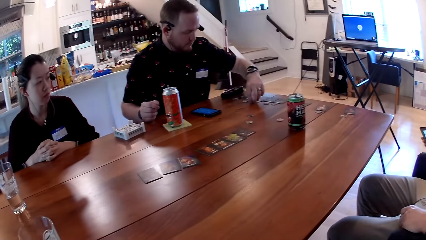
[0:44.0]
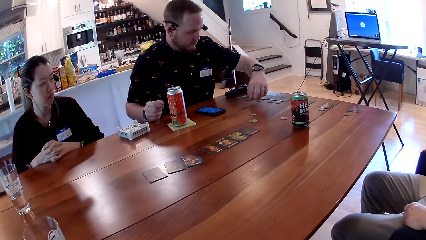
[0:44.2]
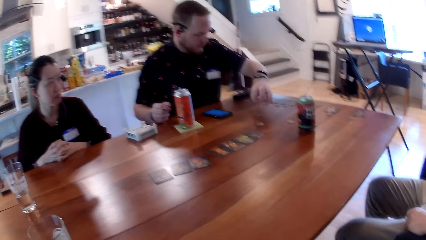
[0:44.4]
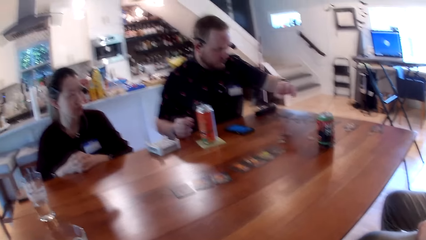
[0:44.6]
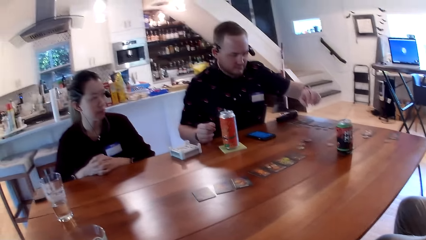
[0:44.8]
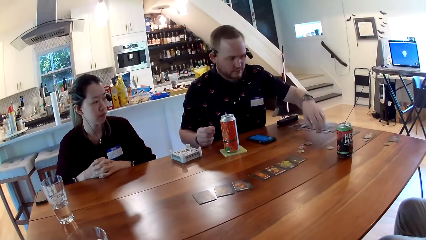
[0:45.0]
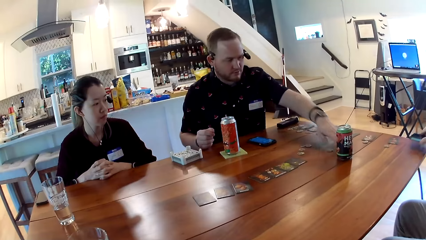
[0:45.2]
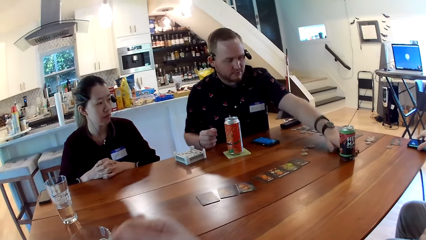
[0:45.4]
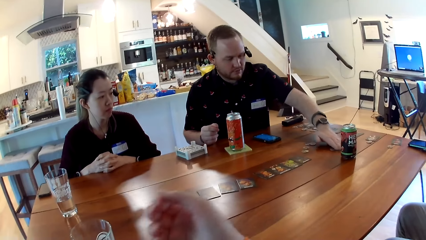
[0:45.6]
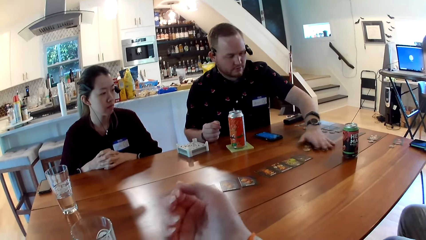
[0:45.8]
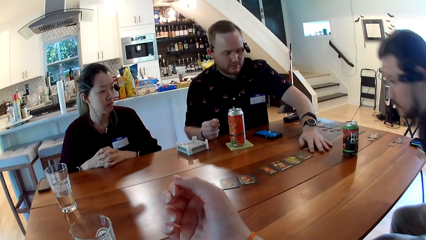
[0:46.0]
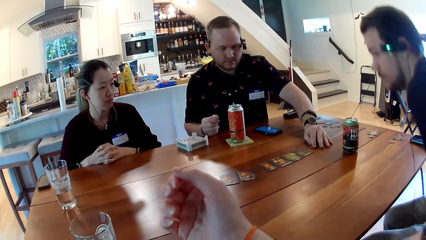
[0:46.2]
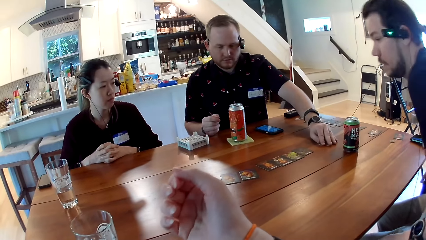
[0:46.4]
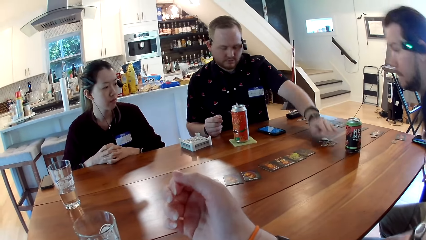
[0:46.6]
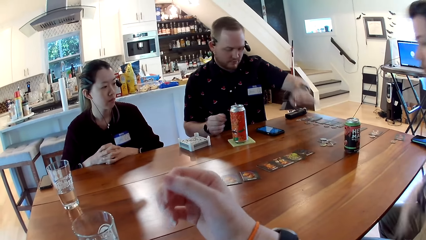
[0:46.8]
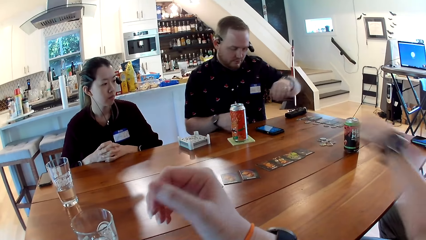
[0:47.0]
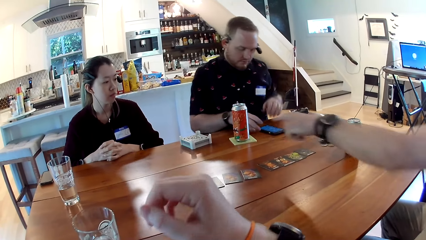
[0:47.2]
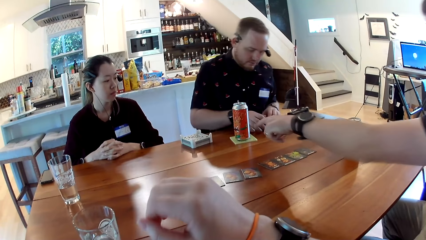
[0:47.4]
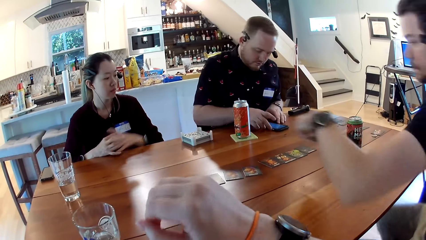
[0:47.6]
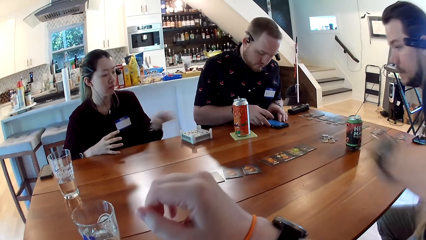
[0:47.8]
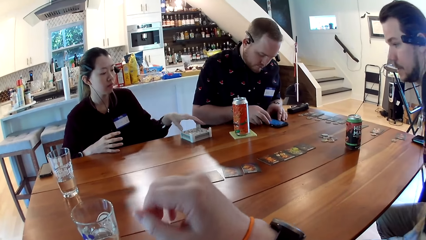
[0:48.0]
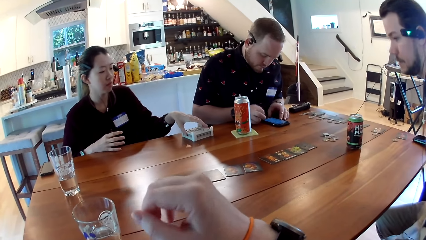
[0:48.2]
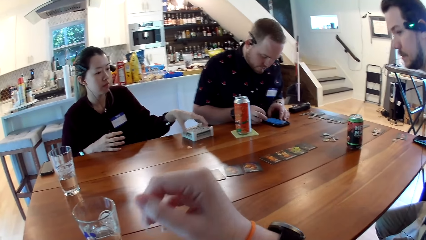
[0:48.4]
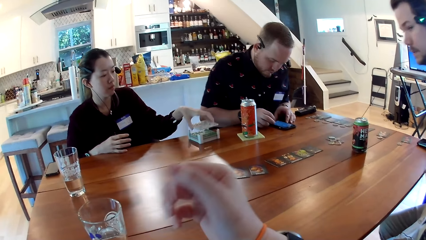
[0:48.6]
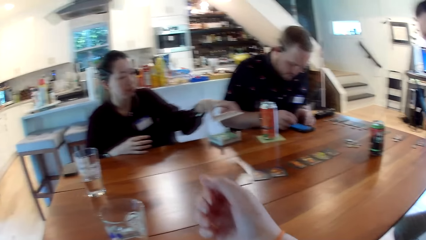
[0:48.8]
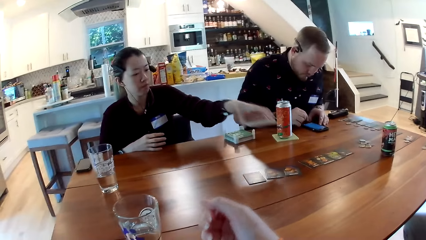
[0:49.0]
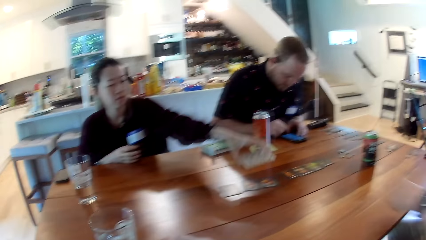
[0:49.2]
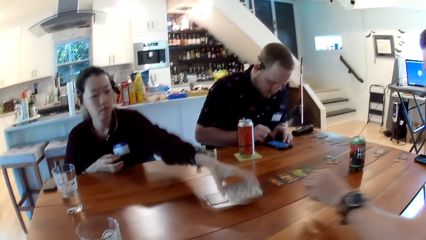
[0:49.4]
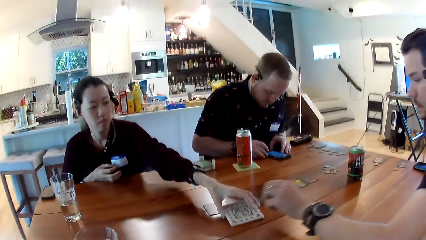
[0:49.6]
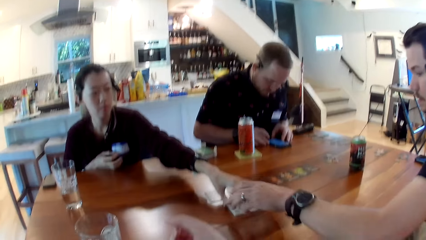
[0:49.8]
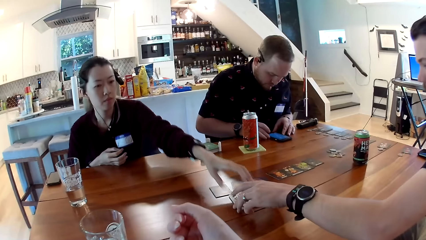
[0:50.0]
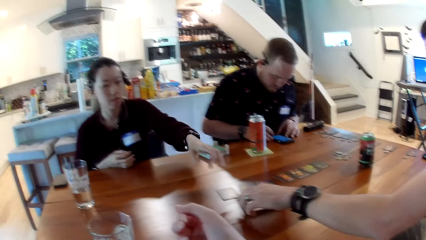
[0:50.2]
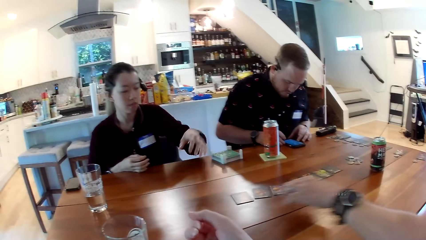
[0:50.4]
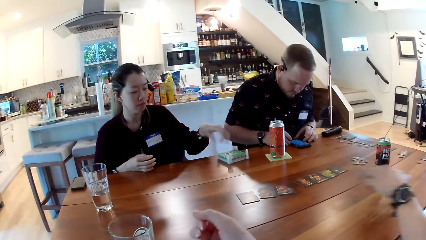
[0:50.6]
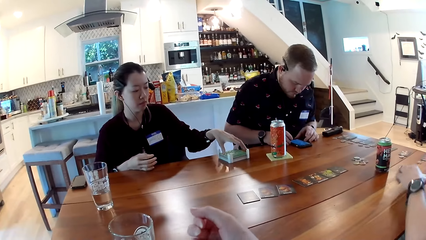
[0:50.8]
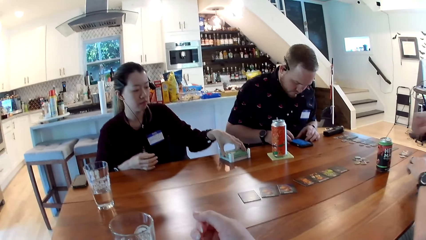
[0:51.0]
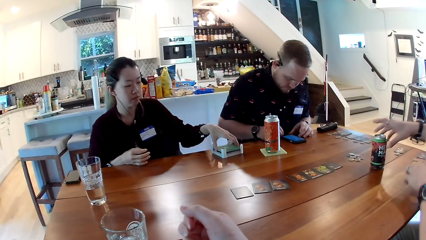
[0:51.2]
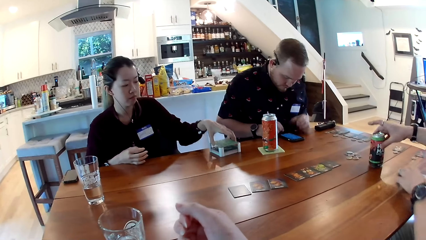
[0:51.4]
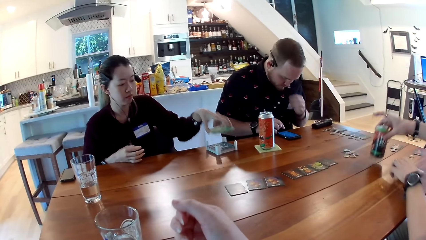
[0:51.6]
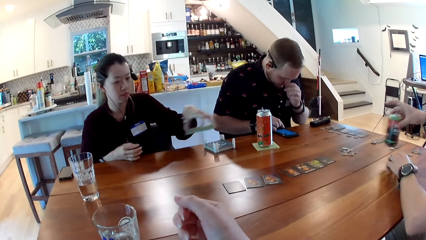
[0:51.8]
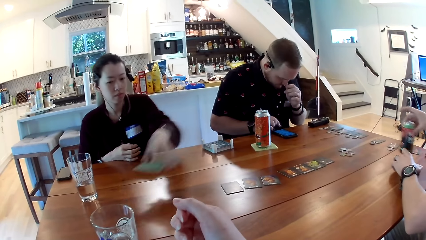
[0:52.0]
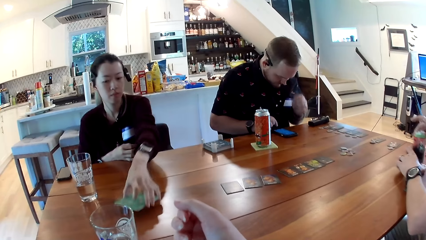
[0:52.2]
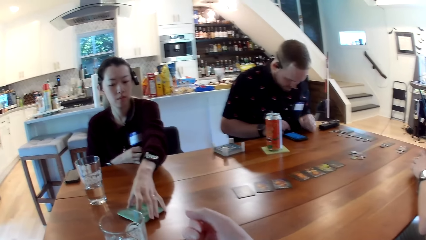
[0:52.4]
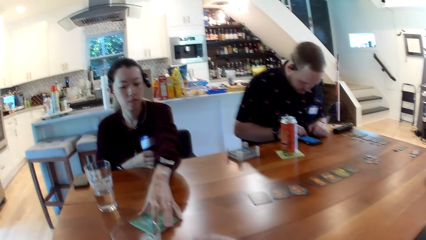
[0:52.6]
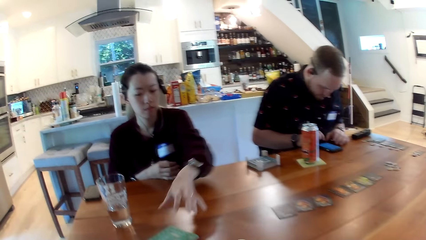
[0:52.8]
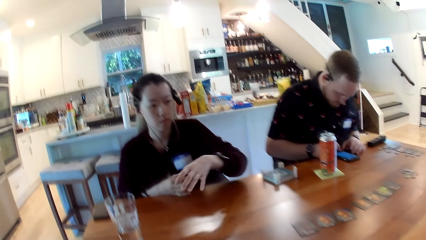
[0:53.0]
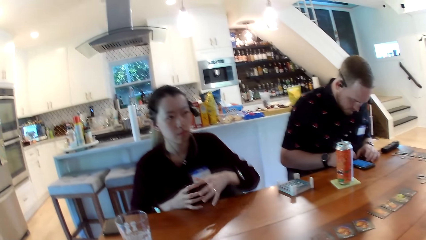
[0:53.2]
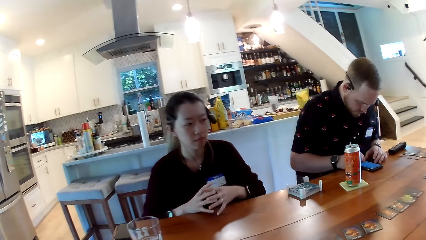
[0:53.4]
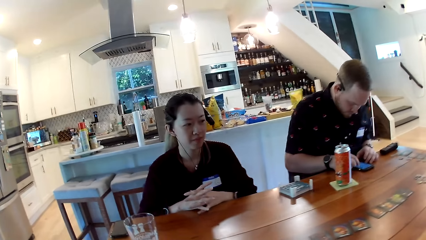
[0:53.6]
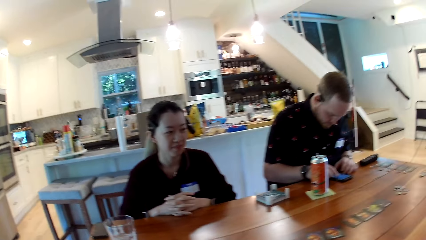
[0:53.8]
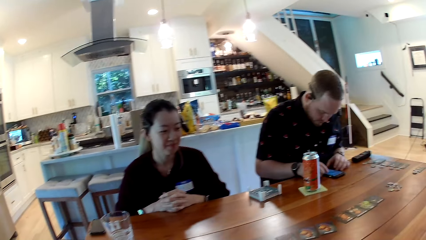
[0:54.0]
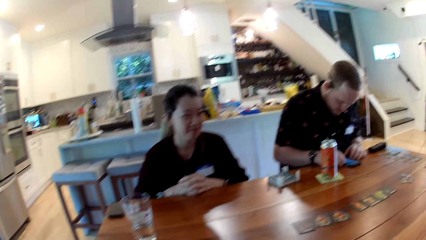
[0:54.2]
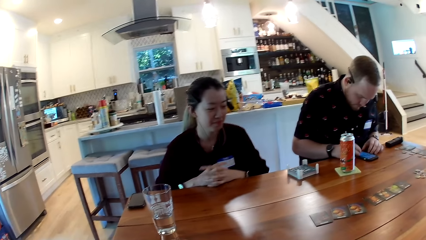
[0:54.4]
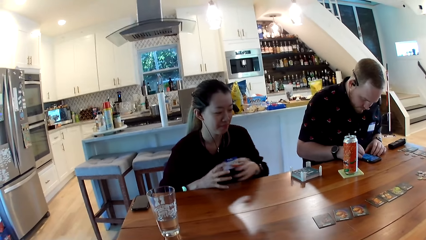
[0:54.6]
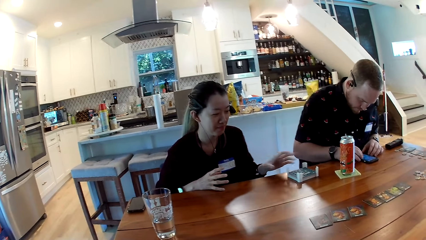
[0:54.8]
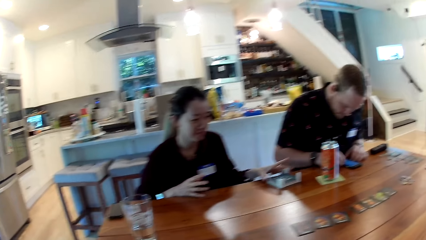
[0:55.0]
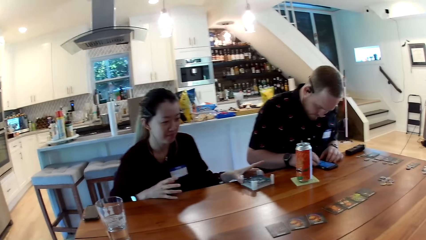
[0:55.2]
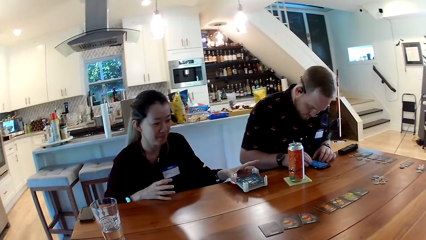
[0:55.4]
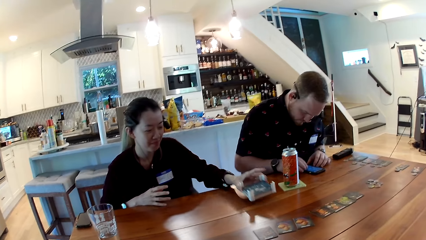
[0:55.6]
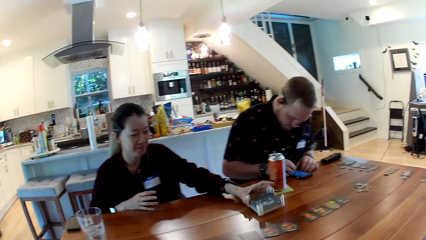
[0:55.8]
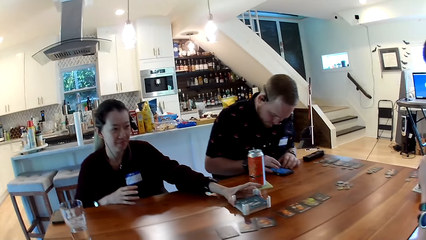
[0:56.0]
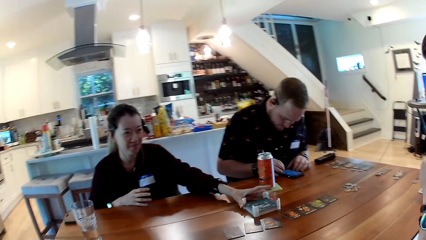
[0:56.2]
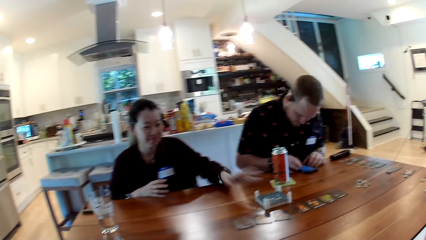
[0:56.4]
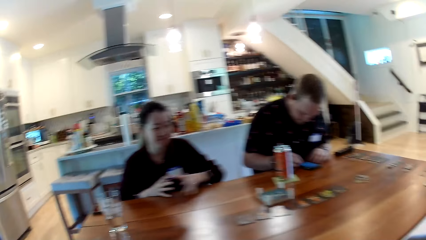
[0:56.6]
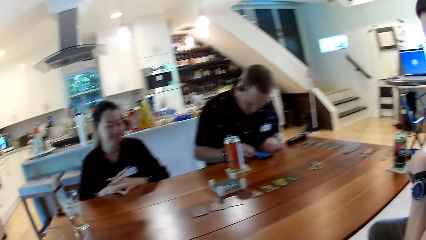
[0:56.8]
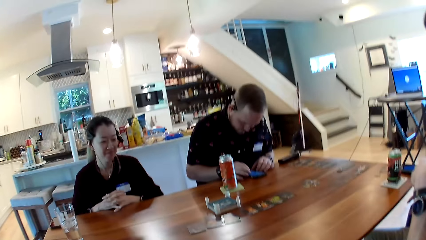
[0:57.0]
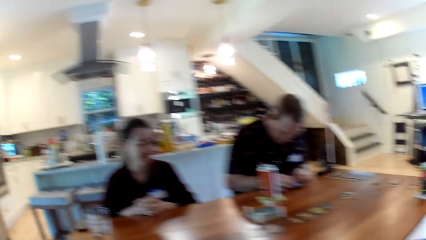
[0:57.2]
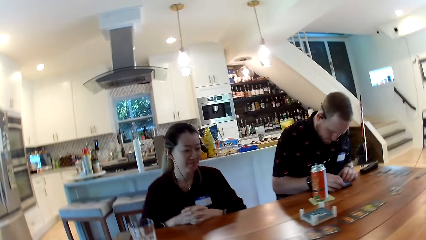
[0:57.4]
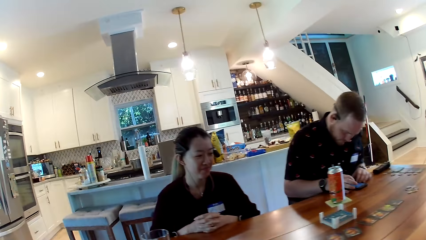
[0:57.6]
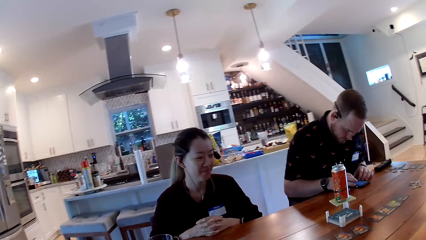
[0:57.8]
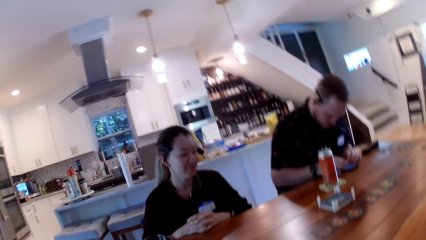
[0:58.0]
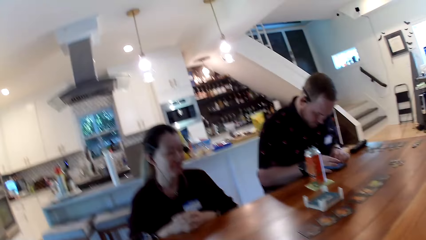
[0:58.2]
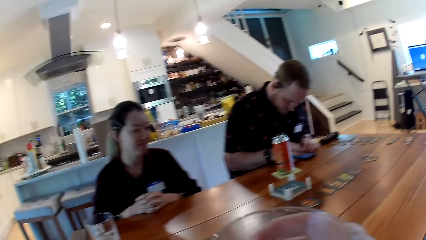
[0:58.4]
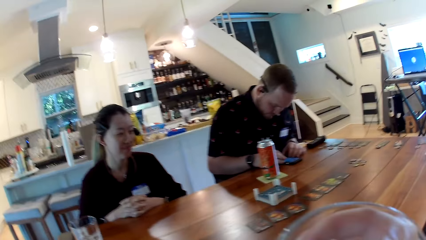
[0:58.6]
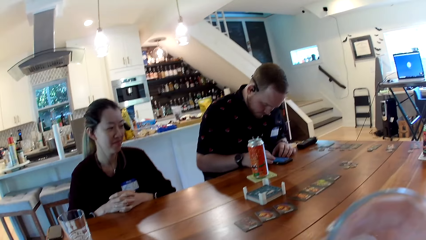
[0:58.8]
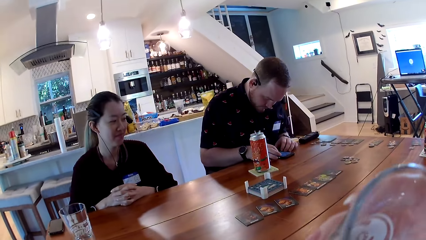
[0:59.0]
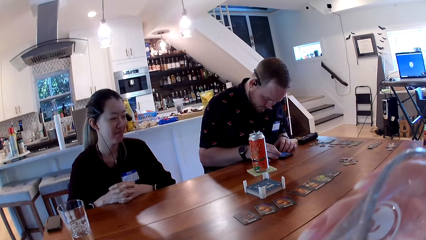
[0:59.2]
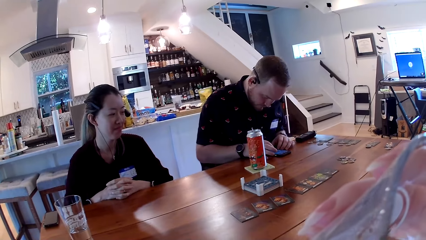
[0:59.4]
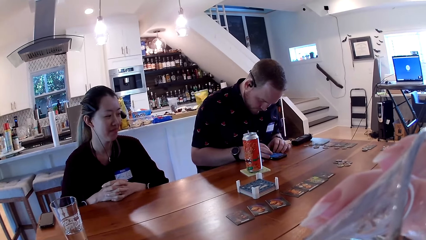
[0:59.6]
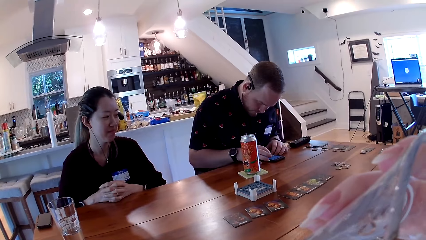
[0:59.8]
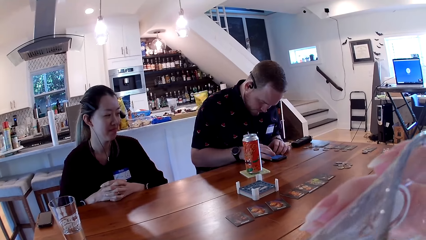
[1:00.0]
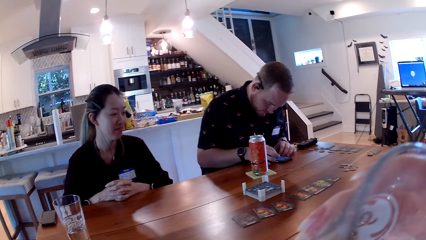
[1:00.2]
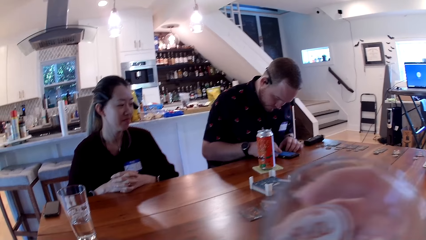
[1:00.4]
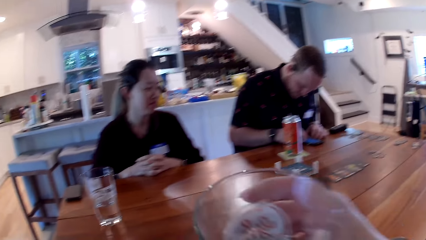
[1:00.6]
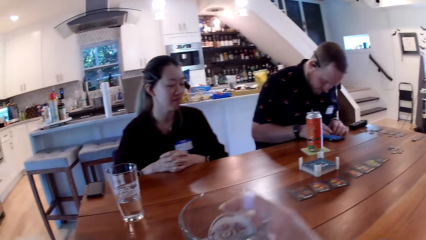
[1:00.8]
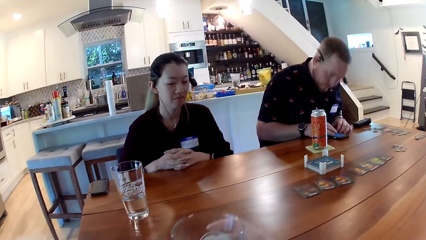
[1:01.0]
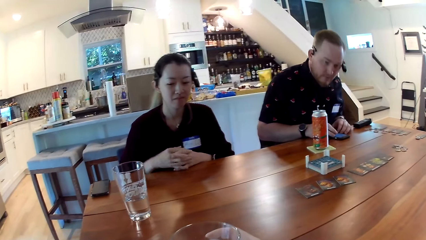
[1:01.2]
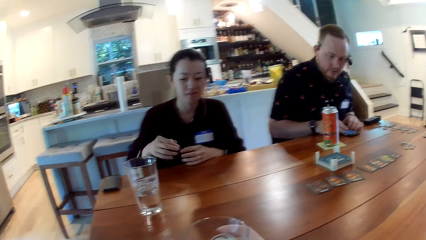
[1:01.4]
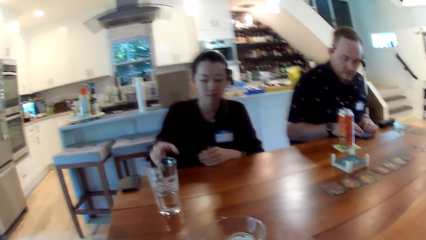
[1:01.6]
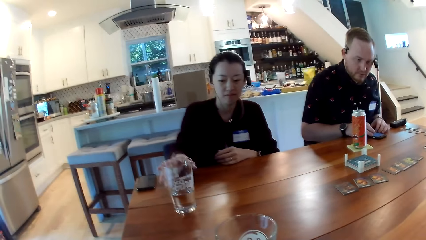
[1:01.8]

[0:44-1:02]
A man places the mobile phone on the table with his right hand. The man interacts with a woman. Another man operates the mobile phone with his hands. The woman picks up a large tile with her left hand. The camera wearer lifts a hand. The woman places the large tile on the table with her left hand. The camera wearer interacts with the woman. The first man picks up the large tile with his left hand. The woman picks up a large tile with her left hand. The first man picks up a canned drink with his right hand. The woman places the large tile on the table with her left hand. The woman moves a rack with her left hand. The camera wearer holds a glass cup in her hands. She drinks with the glass.
